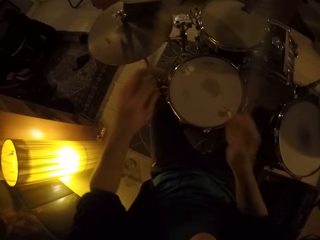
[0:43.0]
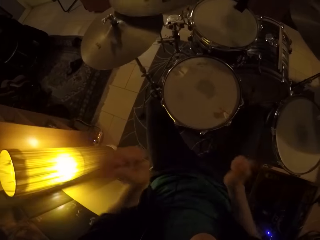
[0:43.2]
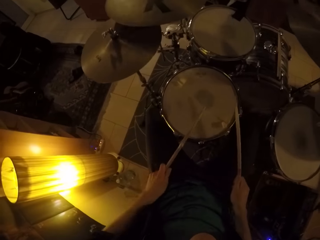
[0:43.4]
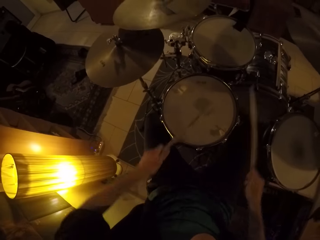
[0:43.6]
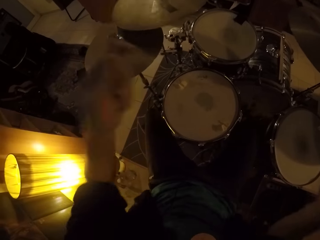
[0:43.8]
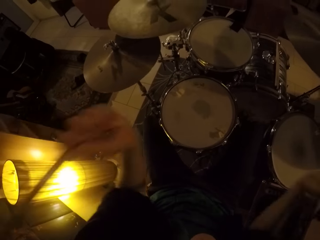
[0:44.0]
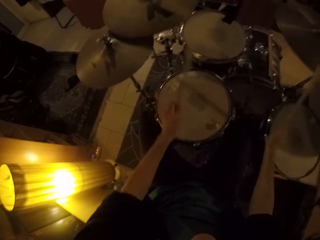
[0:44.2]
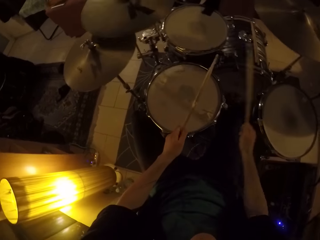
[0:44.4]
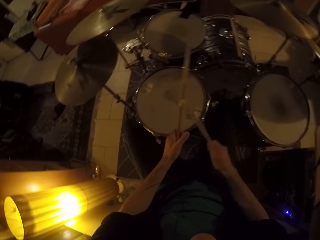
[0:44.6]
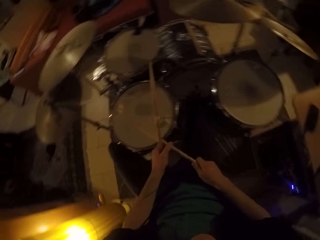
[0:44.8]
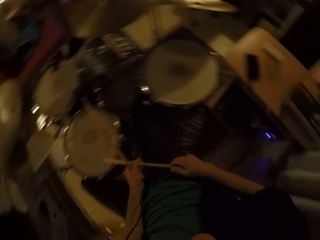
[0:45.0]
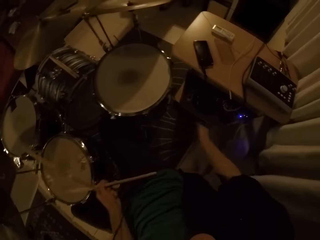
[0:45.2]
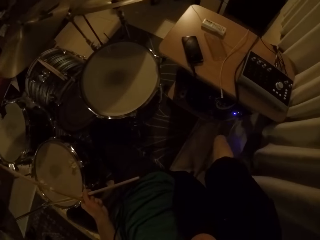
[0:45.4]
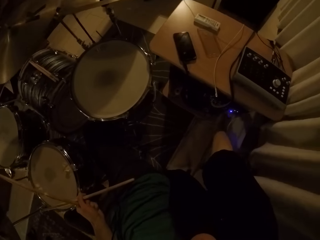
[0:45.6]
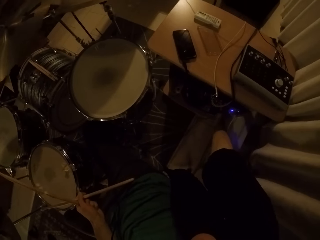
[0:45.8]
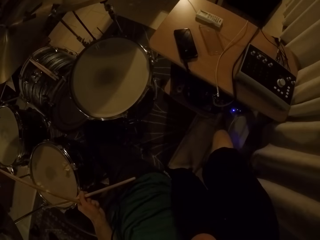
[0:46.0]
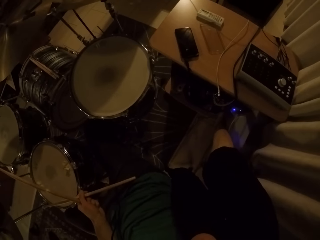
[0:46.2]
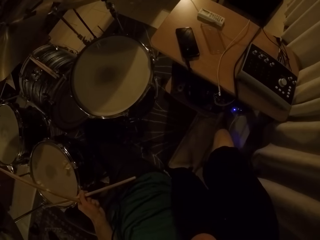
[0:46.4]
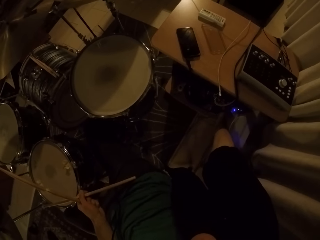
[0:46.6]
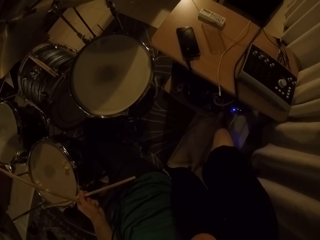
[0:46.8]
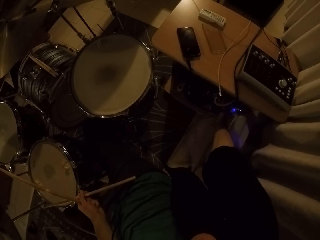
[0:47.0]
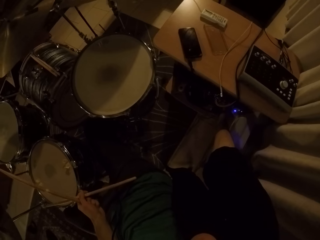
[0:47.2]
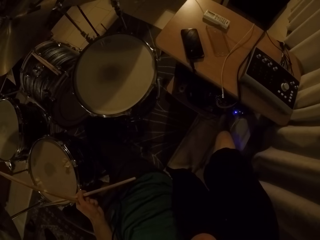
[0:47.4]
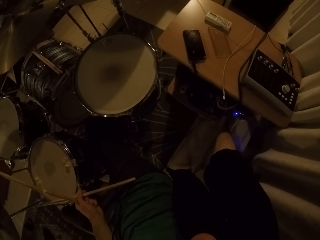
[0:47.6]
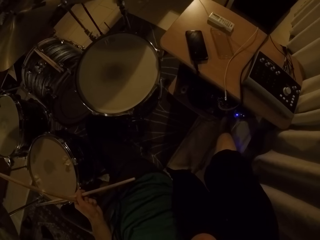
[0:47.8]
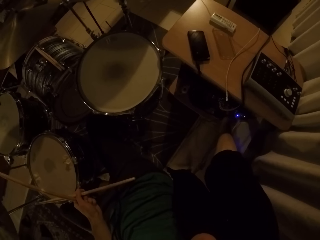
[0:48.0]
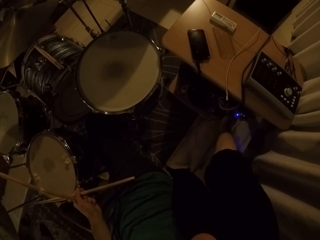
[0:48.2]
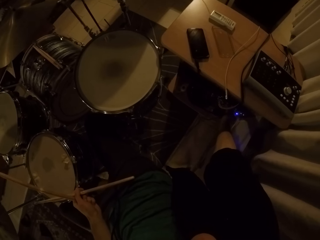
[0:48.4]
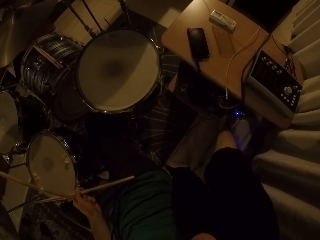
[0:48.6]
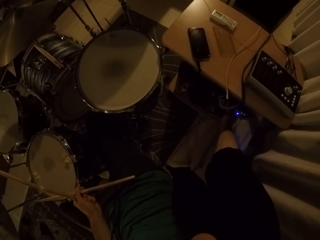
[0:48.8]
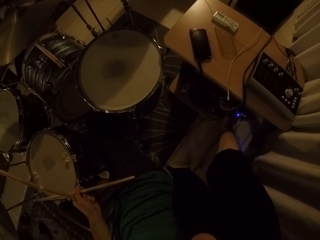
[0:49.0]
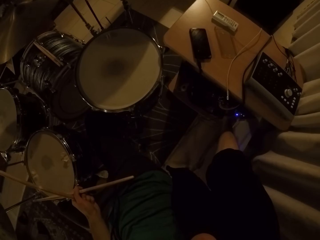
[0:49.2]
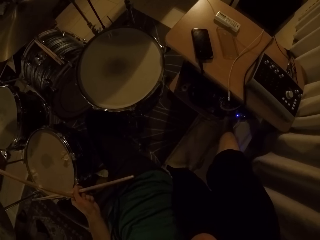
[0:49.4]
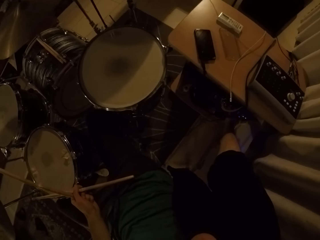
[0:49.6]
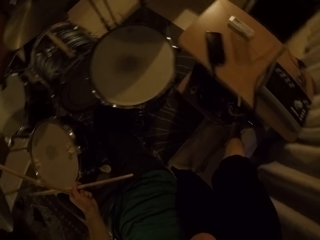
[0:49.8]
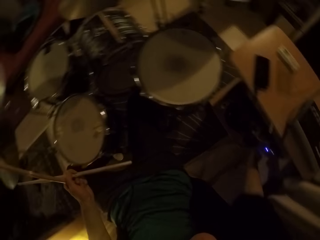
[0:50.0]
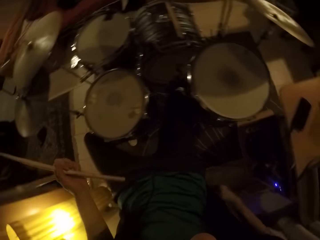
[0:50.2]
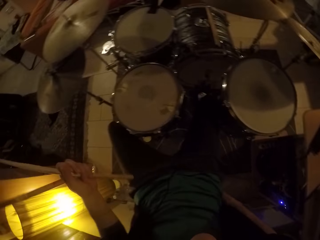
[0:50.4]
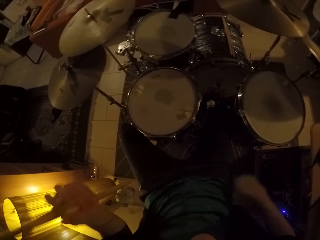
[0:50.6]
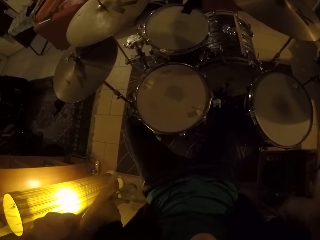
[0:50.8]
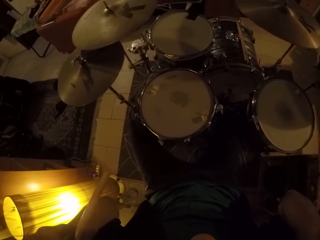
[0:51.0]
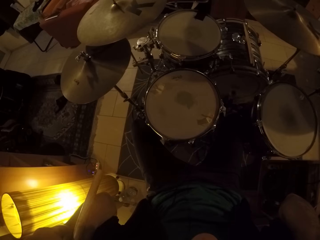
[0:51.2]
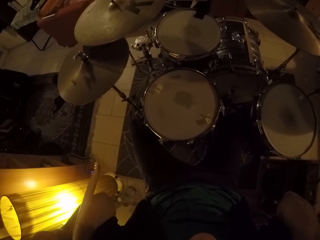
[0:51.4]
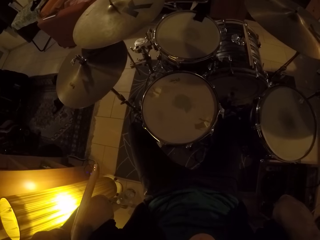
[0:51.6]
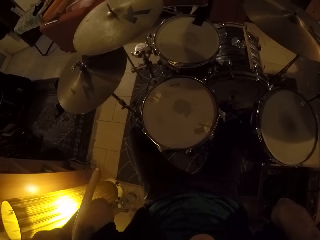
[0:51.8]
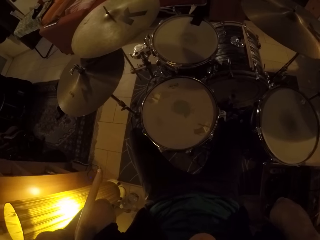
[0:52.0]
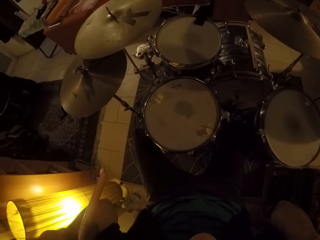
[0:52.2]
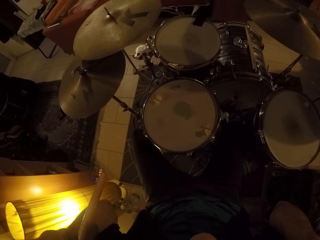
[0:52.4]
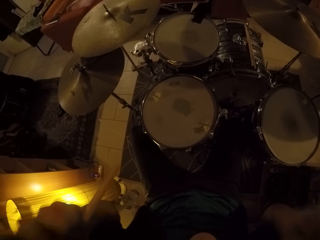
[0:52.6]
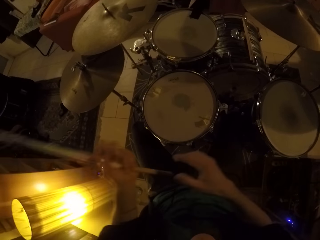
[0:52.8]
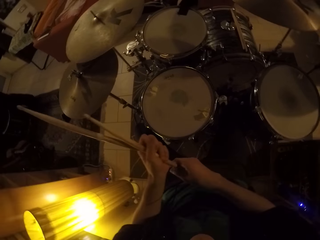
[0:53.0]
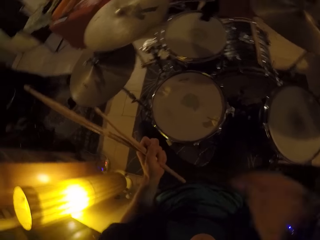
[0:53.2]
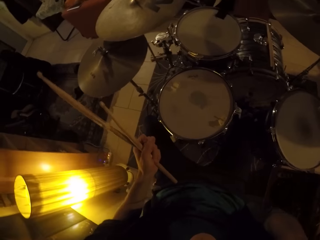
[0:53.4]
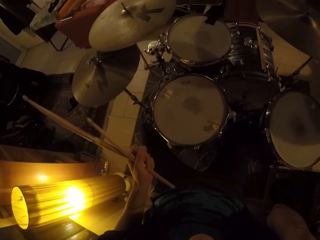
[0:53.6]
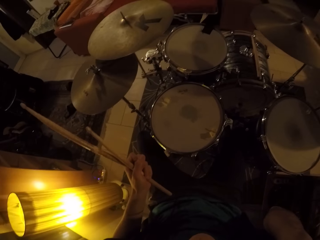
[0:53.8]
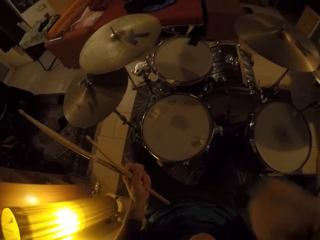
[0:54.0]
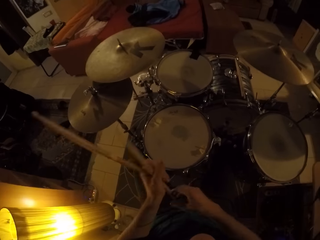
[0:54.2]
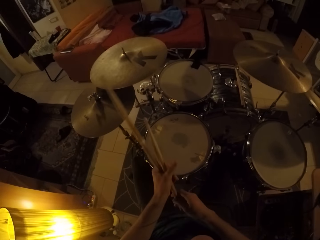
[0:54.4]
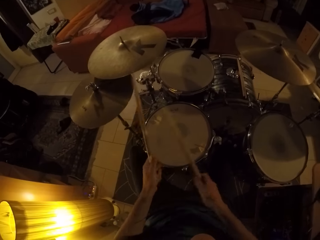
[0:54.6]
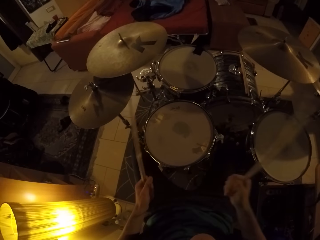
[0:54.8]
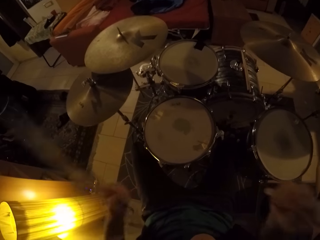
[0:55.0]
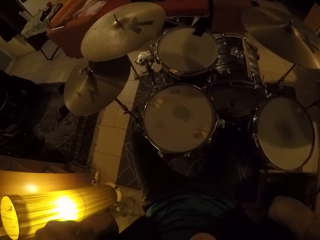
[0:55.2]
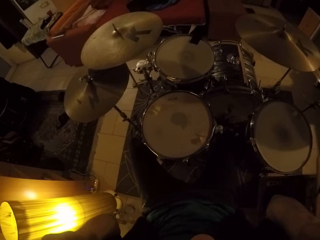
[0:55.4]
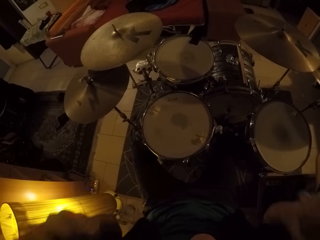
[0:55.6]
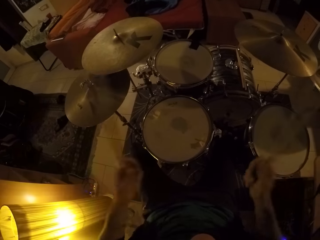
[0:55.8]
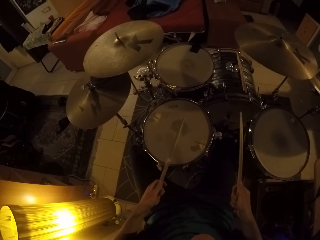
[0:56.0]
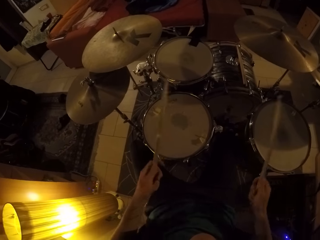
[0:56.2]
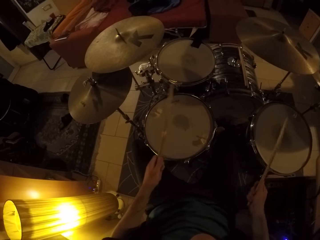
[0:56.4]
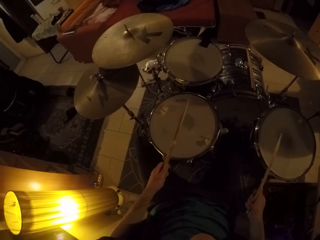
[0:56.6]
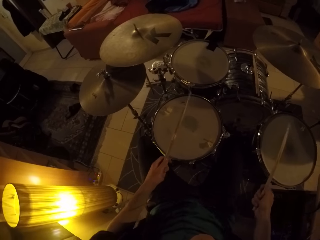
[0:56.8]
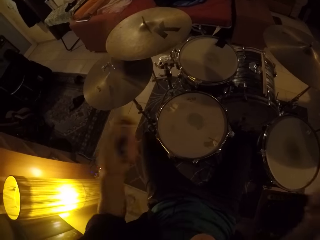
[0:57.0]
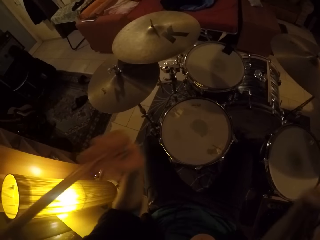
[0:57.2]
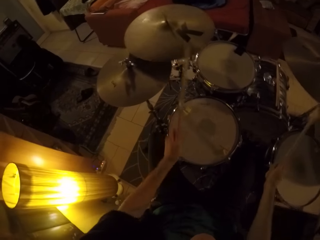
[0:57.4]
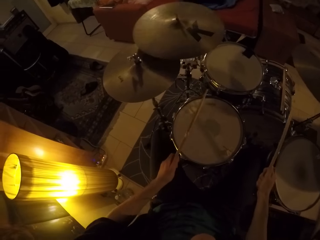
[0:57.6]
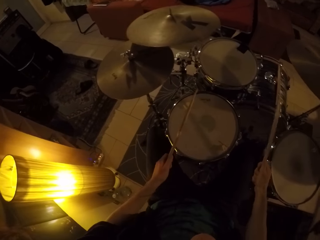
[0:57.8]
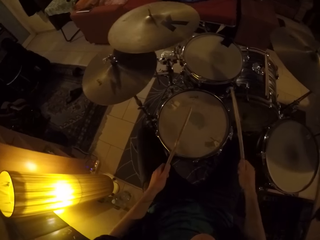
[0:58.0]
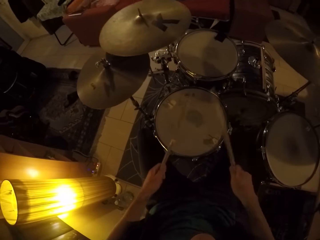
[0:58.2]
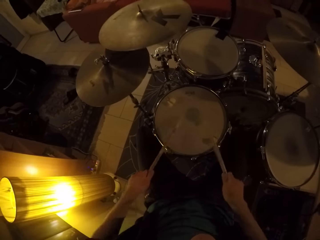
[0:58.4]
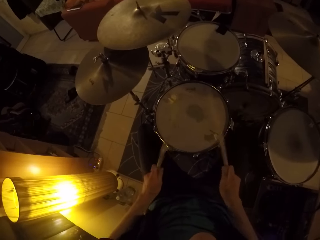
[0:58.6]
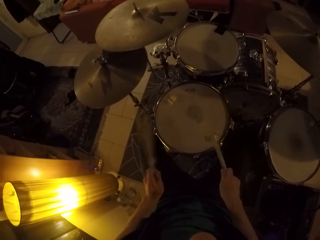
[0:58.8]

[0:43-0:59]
The camera wearer raises his hands with the drum sticks. He hits the snare drum with the drum sticks. He raises his hands with the drum sticks. He hits the tom drum with the right hand drum stick. He looks around. He places the right hand drum stick in the left hand. He operates the control system with his right hand. He stretches the right hand below the table. He looks around. He raises the left hand with the drum sticks. He adjusts a camera on his head with both his hands. He holds the drum sticks with both hands. He raises the right hand. He picks the drum stick from the left hand with the right hand. He beats the drum with the drumsticks in both of his hands. He raises his hands with the drum sticks. He hits the snare drum with the left hand drum stick. He raises his hands with the drum sticks. He hits the drum cymbals with the drum sticks. He hits the snare drum with the drum sticks.

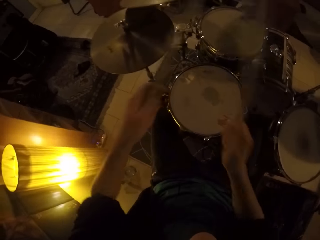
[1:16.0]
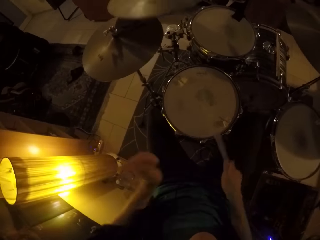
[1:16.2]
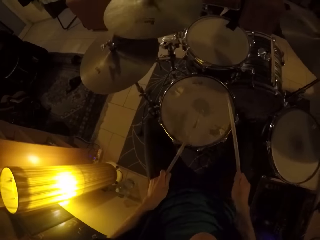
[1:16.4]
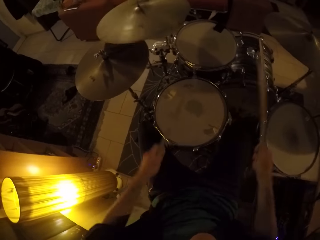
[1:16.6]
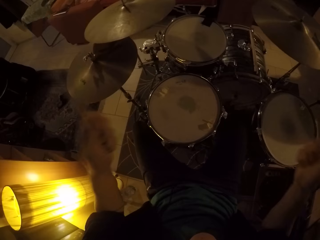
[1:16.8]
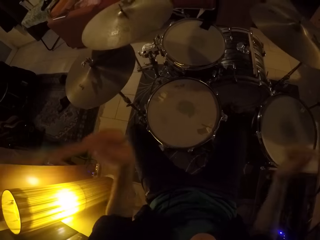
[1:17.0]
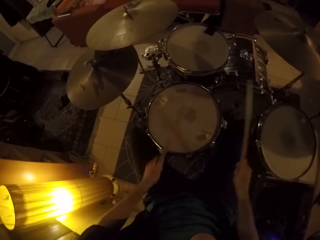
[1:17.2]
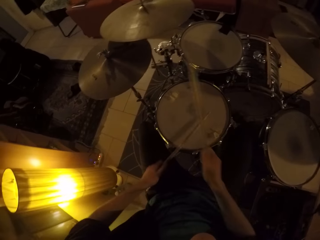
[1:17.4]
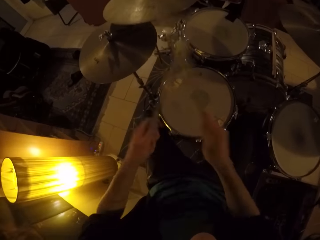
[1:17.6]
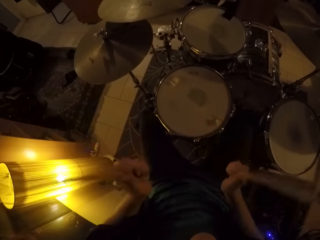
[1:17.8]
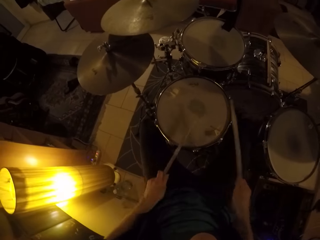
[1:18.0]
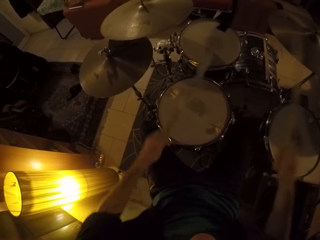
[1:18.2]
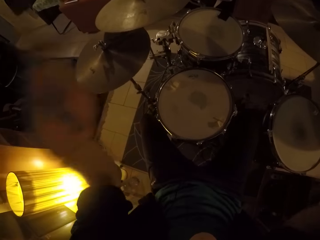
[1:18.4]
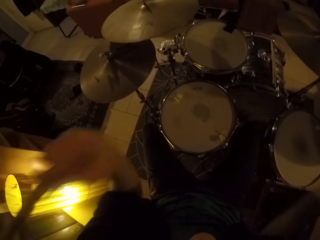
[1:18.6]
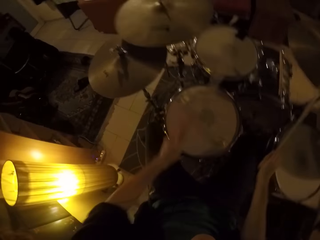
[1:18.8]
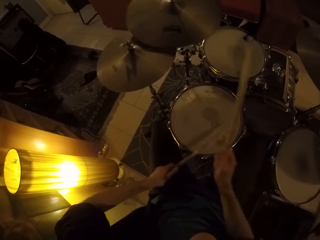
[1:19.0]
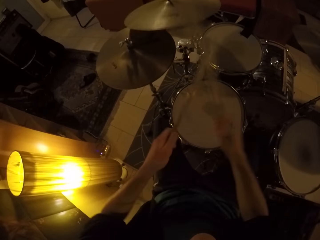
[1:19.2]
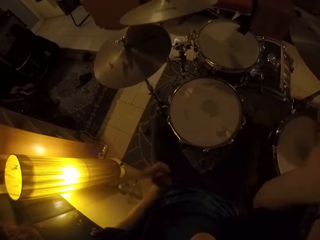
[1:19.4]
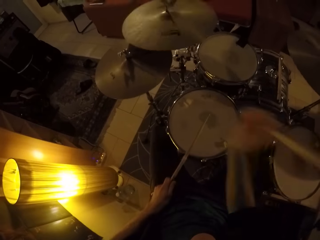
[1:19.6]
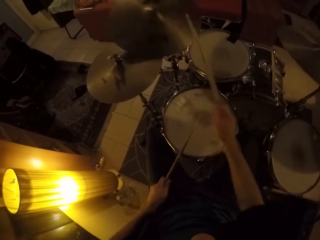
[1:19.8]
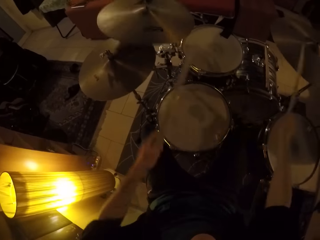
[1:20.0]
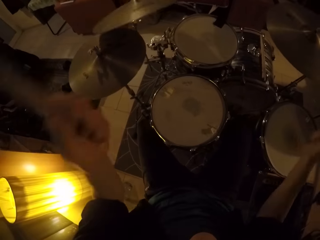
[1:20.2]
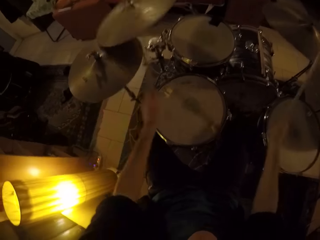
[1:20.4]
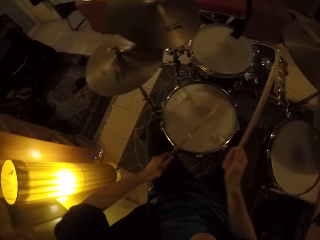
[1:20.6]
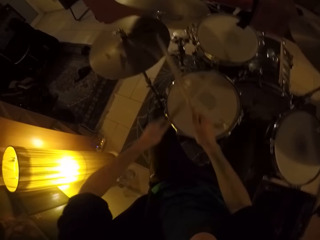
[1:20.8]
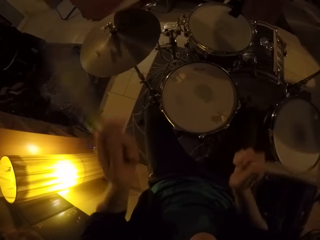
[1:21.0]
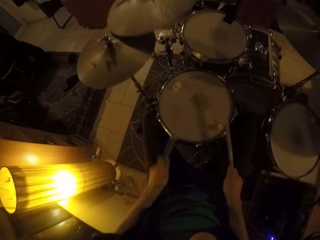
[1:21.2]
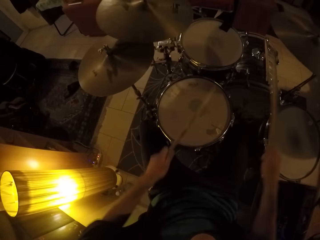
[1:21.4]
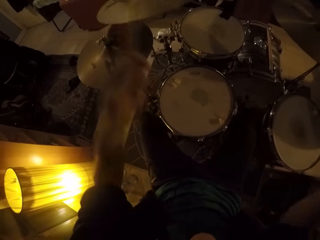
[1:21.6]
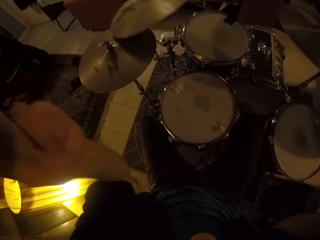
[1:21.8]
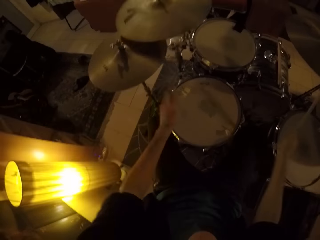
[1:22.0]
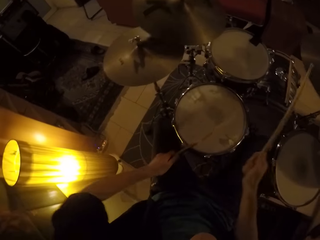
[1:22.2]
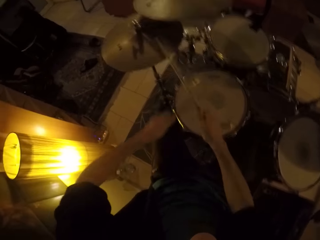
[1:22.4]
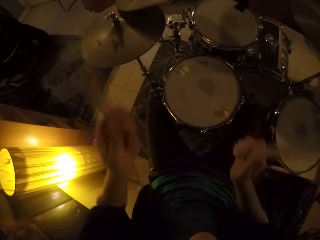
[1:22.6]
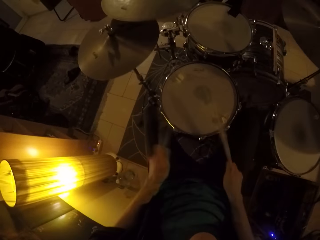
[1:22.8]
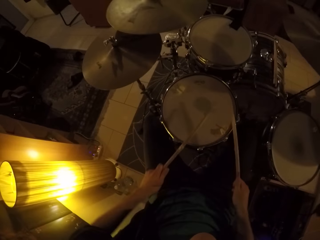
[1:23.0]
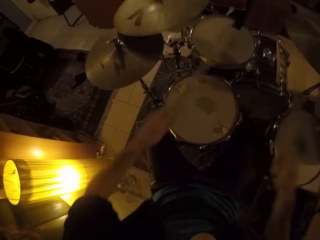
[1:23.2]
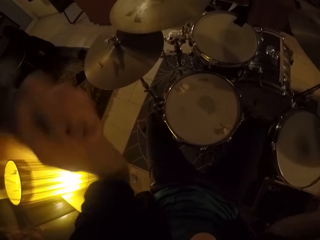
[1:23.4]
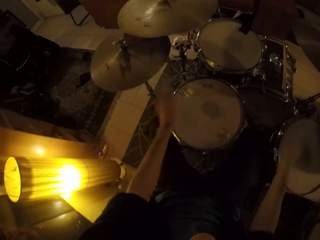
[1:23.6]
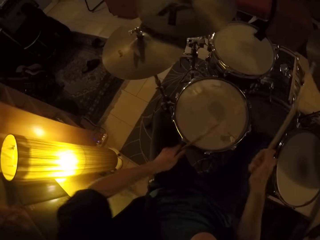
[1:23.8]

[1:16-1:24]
The camera wearer hits the tom drum with a drum stick. They hit the drum cymbal with the right hand drum stick. They hit the snare drum with the drum sticks. They raise their hands with the drum sticks. They hit the snare drum with the left hand drum stick. They raise their hands with the drum sticks. They hit the drum cymbals with the drum sticks. They hit the drum cymbal with the right hand drum stick. They raise their hands with the drum sticks. They hit the drum cymbal with the left hand drum stick. They hit the snare drum with the left hand drum stick. They raise their hands with the drum sticks. They raise their hands with the drum sticks repeatedly. They hit the snare drum with the drum sticks. They raise their hands with the drum sticks.
